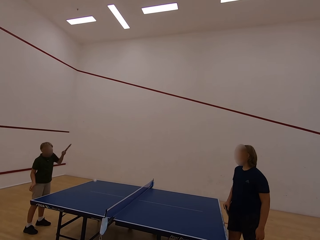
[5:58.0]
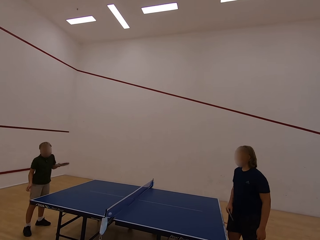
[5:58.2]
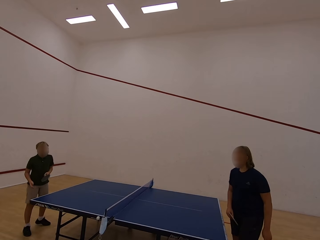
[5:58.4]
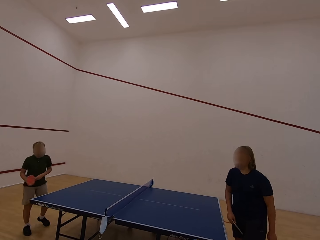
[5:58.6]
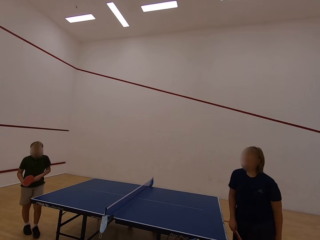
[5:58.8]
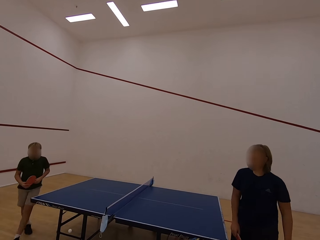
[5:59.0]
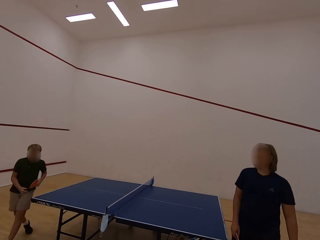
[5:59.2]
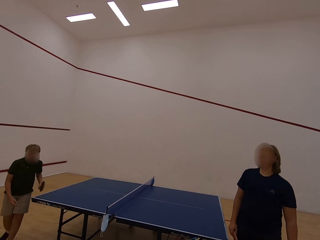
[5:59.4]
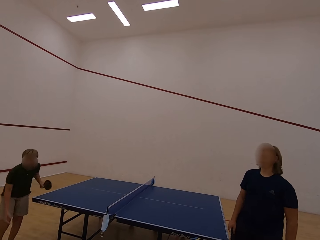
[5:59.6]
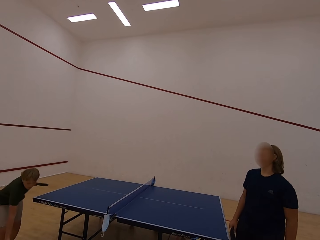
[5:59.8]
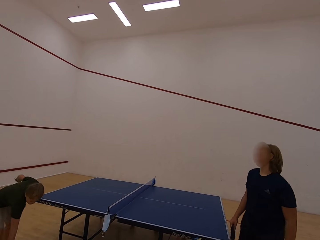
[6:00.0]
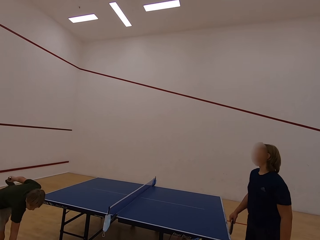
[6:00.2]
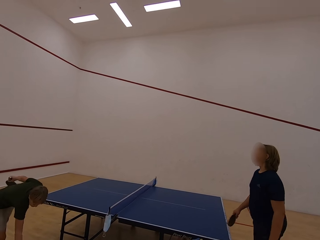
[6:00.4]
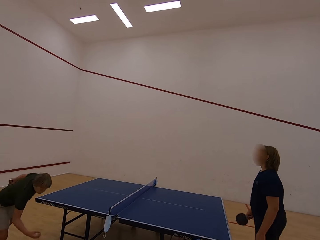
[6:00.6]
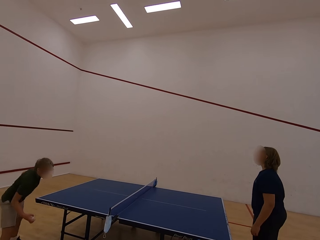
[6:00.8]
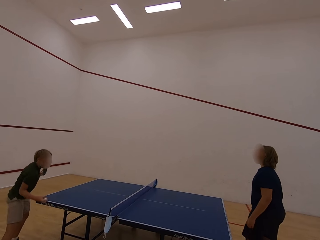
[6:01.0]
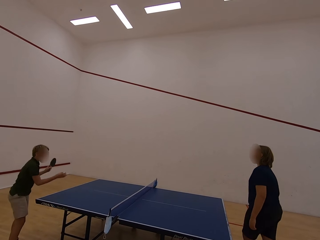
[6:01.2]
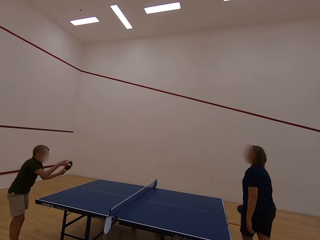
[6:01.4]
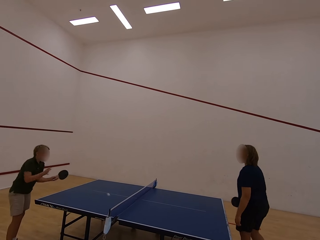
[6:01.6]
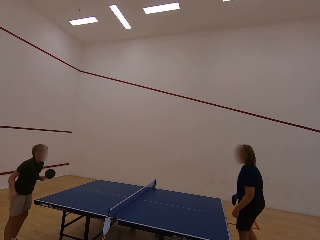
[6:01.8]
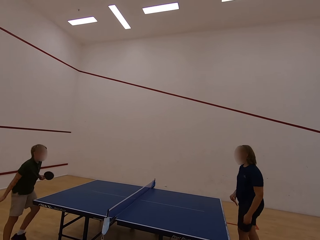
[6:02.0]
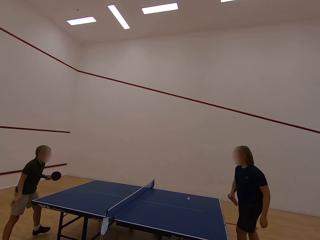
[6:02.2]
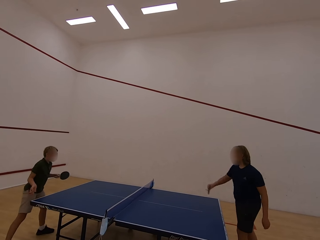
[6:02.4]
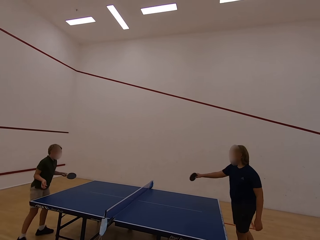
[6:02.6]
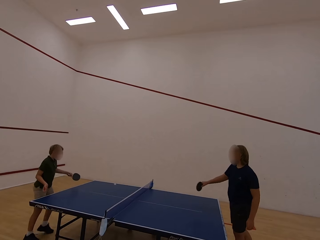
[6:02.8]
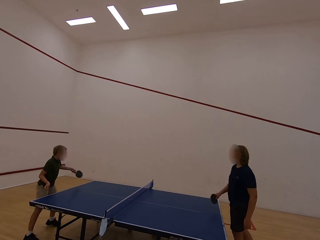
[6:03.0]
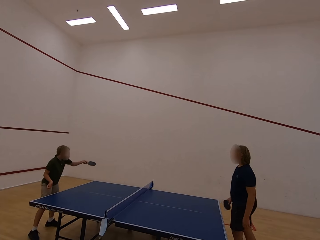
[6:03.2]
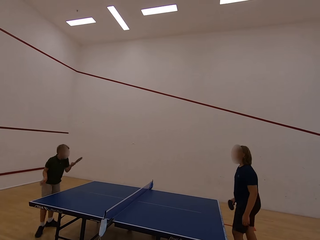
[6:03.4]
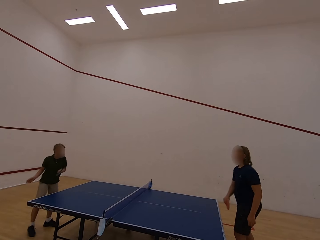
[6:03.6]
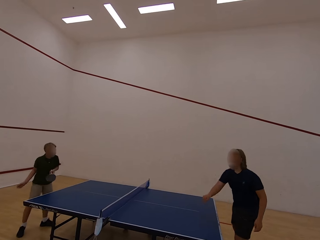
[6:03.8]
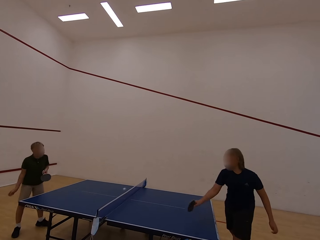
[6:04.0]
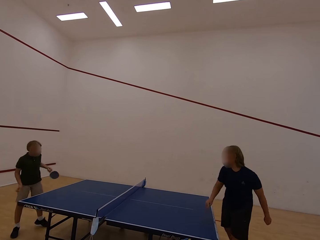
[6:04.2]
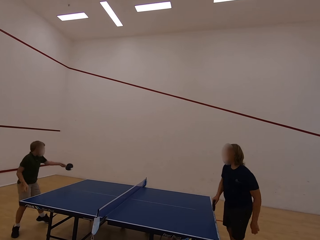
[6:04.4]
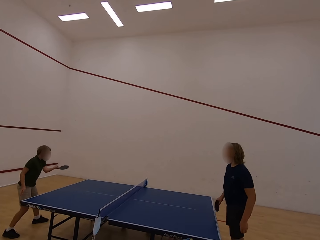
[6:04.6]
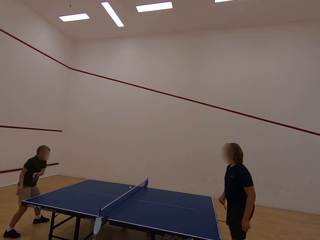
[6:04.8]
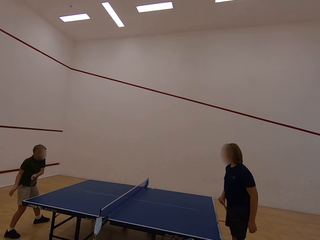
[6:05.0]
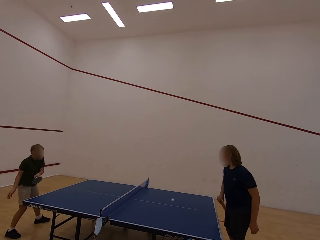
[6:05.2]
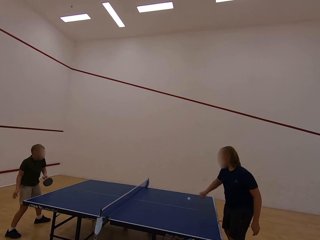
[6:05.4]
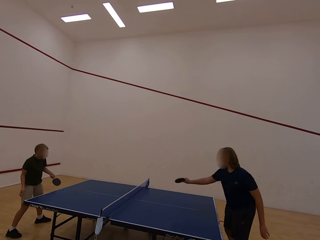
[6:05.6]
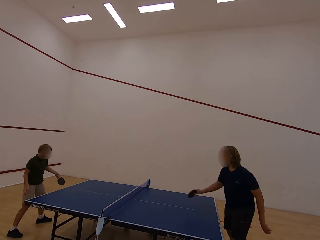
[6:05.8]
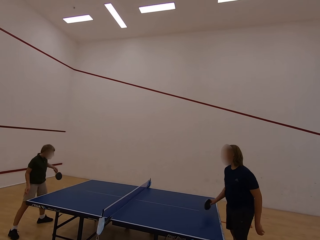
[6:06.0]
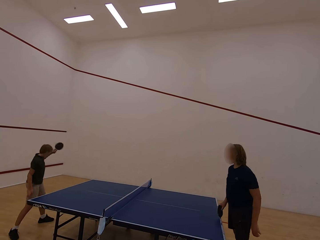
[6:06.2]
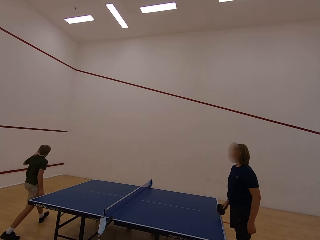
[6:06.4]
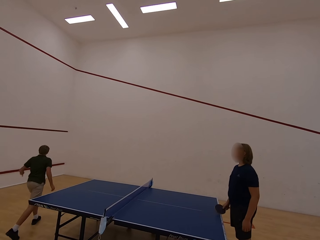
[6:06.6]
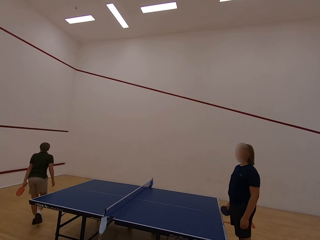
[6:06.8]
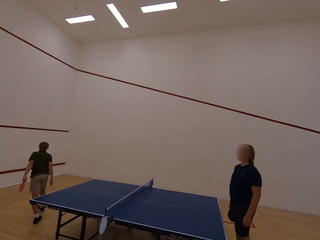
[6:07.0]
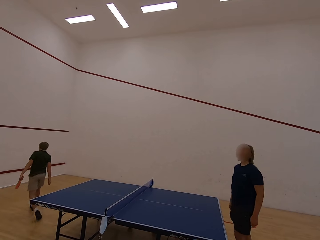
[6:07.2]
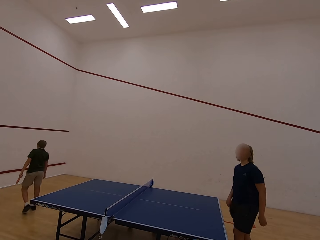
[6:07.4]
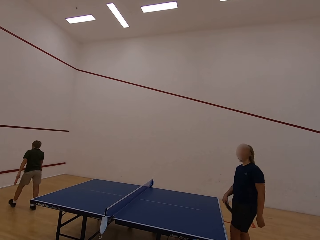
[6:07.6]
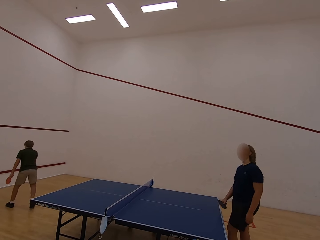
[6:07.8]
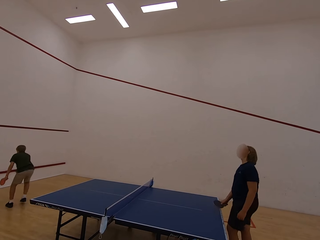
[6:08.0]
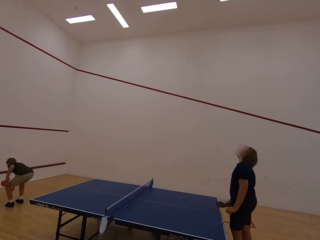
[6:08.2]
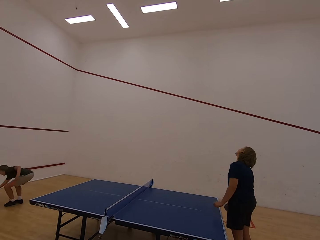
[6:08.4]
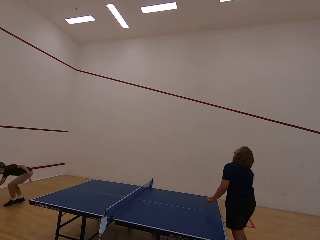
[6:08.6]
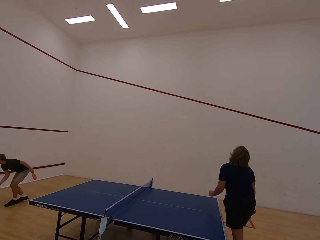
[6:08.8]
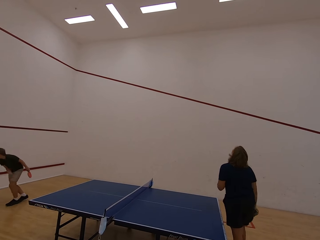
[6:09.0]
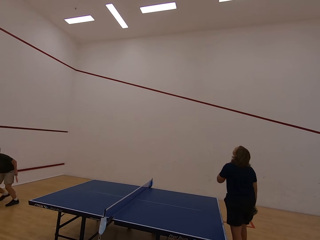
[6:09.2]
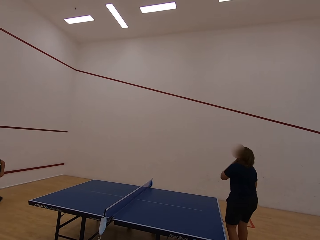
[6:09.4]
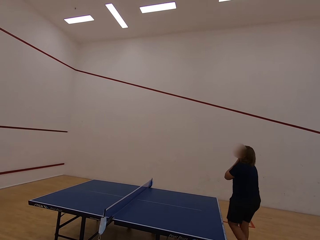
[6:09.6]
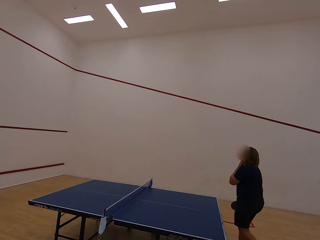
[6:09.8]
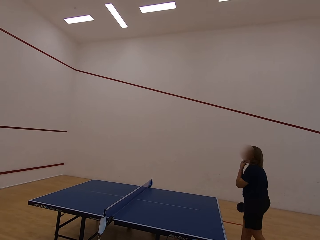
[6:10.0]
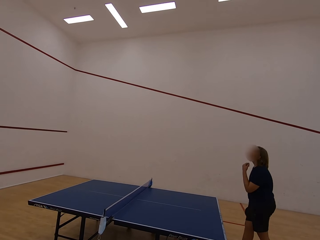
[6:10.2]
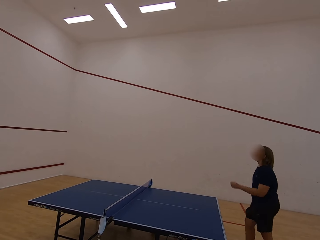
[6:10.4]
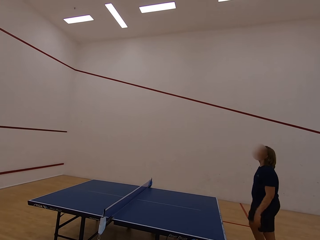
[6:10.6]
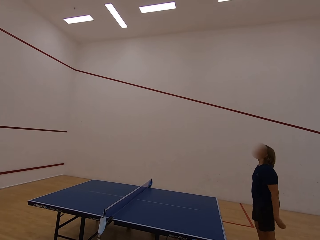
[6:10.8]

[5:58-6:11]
The man walks in the room, plays table tennis with the lady and follows the ball. The man picks the ball with the right hand. The man plays table tennis with the lady. The lady plays table tennis. The man walks in the room, follows the ball and picks the ball with the right hand. The lady stares at the lights.

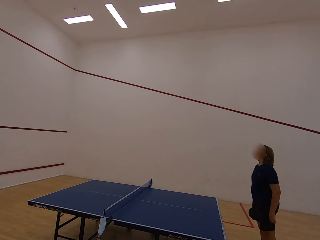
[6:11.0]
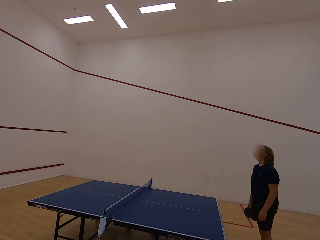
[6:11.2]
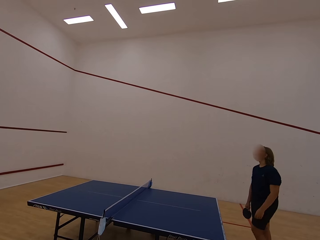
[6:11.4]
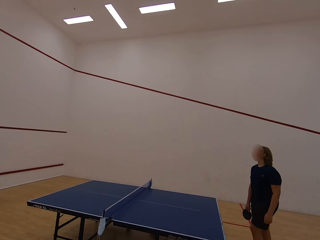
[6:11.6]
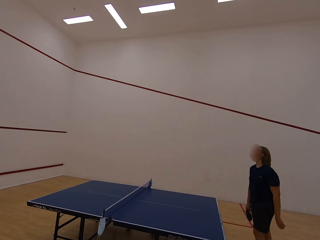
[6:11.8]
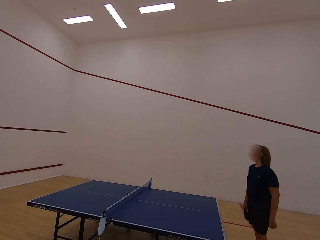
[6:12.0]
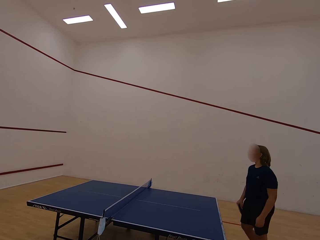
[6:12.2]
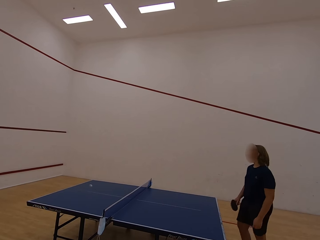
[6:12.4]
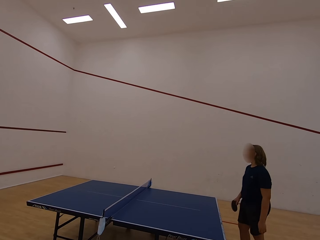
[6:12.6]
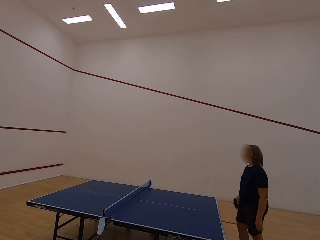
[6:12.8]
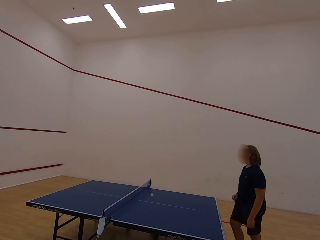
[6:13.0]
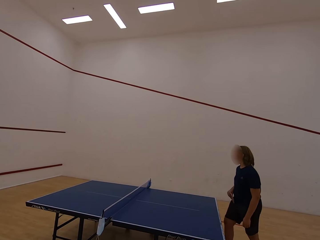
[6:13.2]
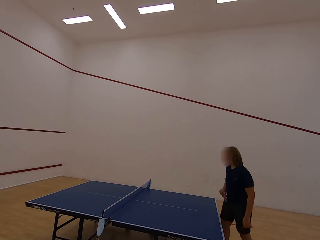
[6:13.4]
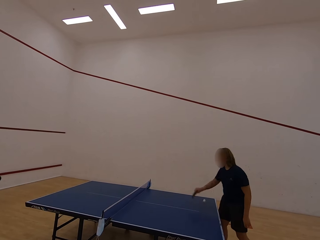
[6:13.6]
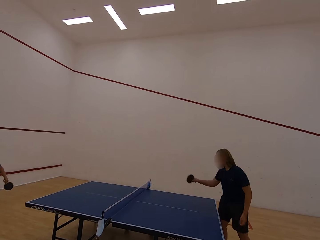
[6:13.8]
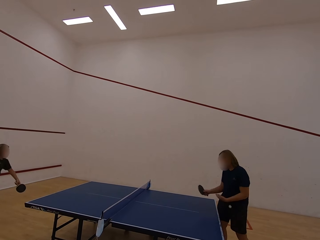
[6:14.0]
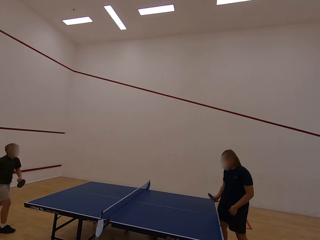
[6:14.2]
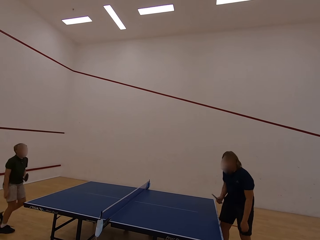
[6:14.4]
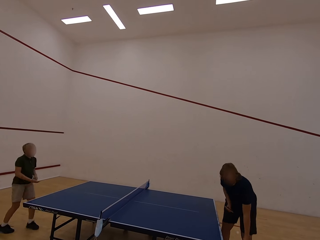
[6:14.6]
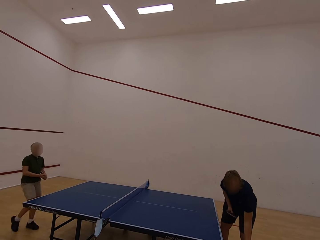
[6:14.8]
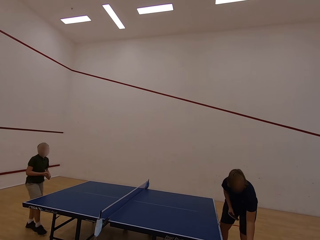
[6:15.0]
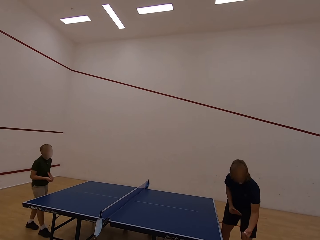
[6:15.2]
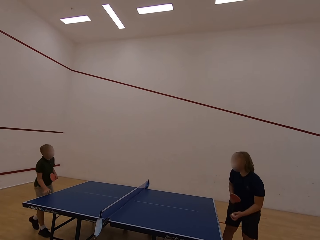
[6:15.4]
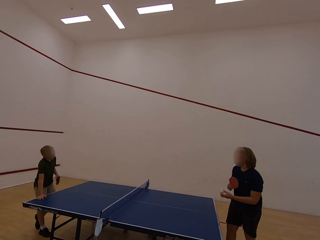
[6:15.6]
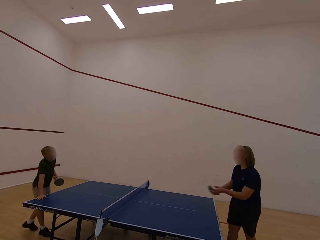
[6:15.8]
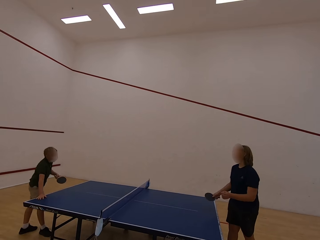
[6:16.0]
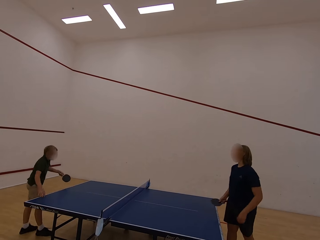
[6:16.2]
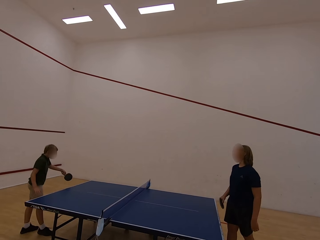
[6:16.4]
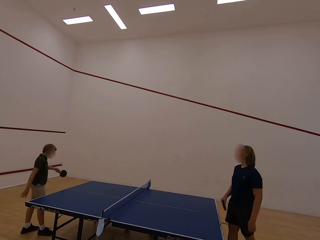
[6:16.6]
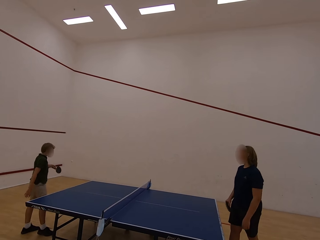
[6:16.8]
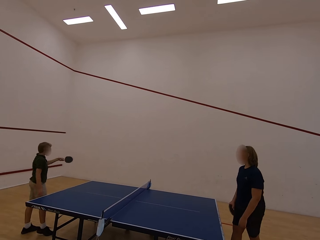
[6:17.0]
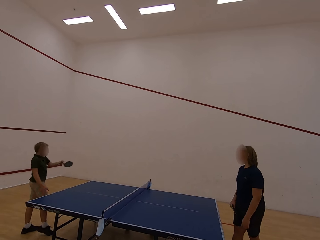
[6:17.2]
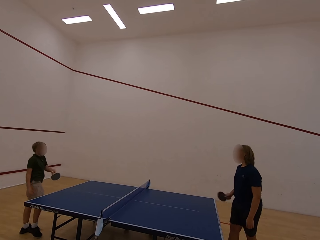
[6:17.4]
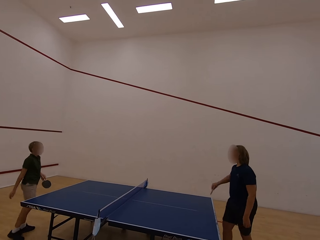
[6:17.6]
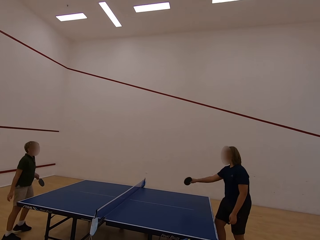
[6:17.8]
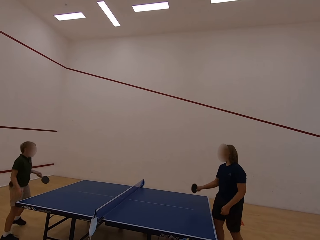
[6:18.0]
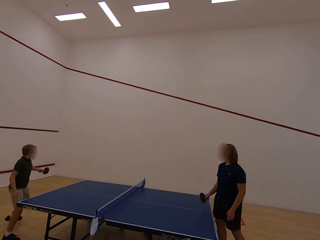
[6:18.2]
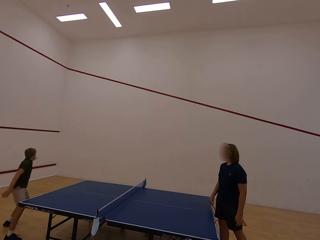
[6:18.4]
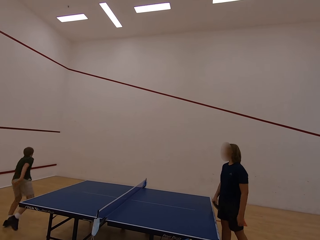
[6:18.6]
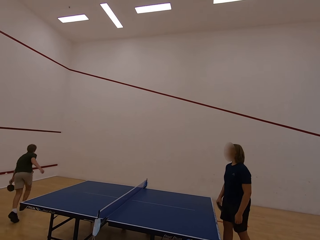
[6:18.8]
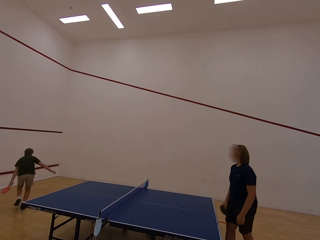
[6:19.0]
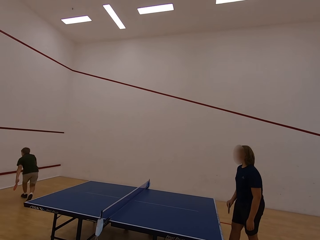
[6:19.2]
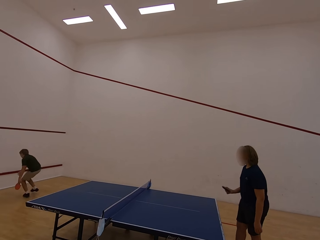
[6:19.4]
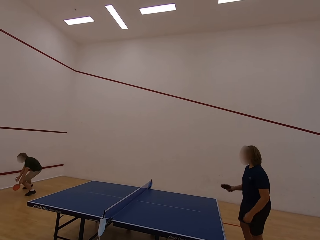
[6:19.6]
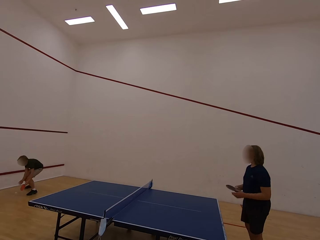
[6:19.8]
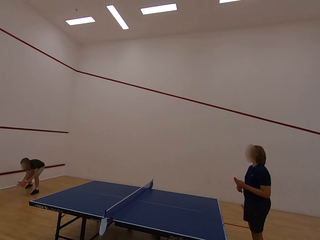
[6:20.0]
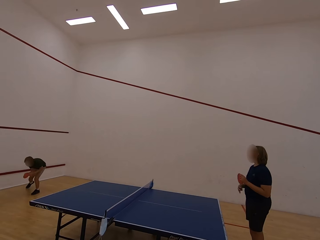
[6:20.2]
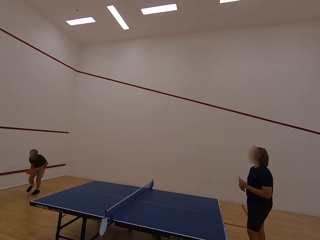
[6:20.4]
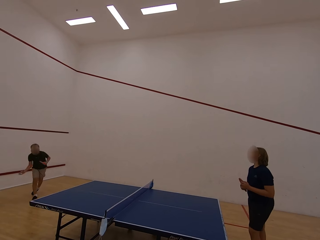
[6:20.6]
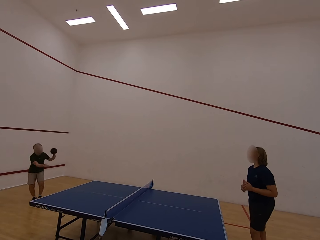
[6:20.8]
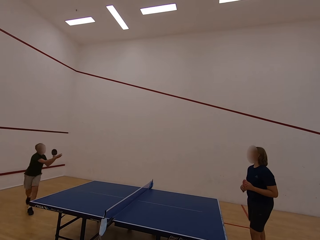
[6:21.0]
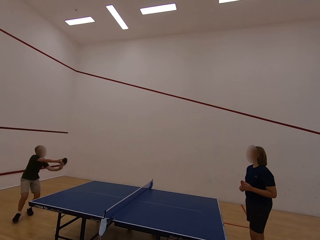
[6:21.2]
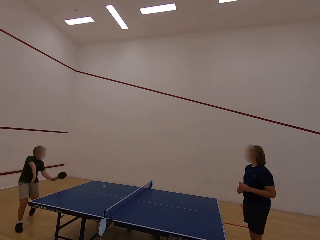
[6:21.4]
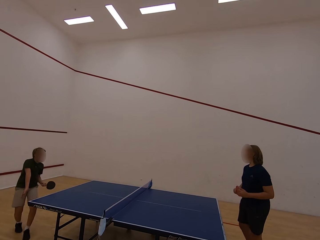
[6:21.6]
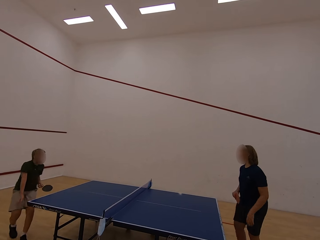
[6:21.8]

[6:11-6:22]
The man plays table tennis. The man hits the ball. The lady follows the ball and picks the ball with the left hand. The lady plays table tennis. The man plays table tennis with the lady. The man follows the ball, runs in the room and picks the ball. The man catches the ball with both hands. The man plays table tennis with the lady.
